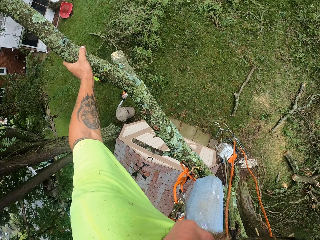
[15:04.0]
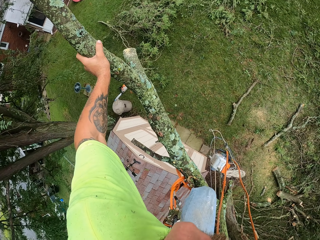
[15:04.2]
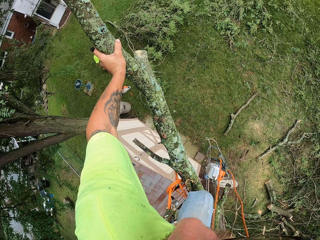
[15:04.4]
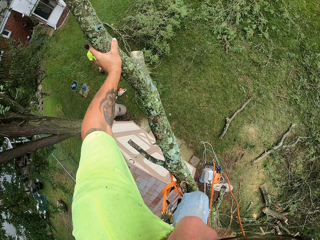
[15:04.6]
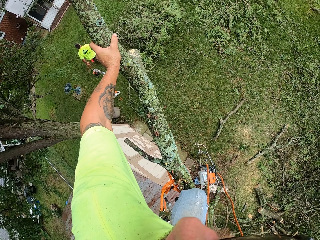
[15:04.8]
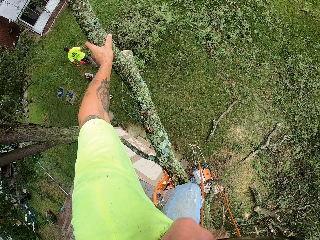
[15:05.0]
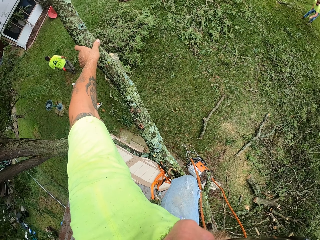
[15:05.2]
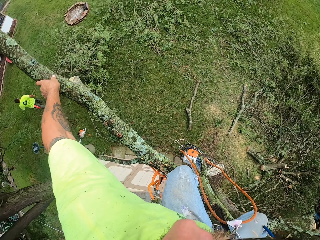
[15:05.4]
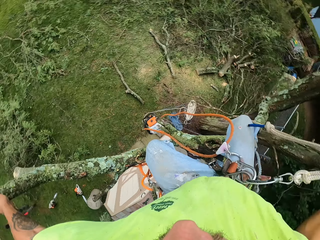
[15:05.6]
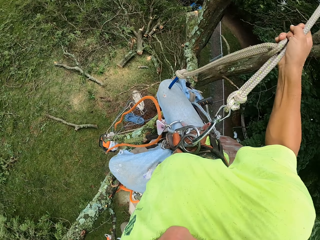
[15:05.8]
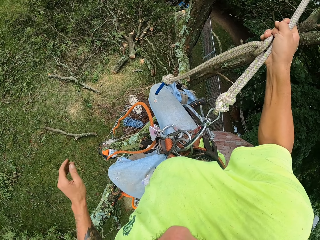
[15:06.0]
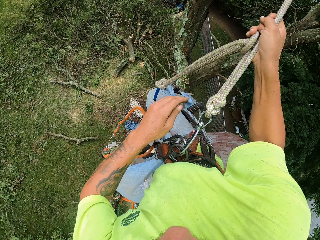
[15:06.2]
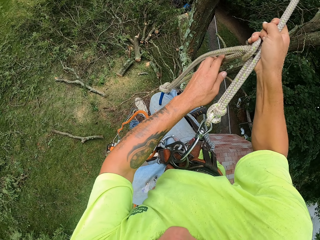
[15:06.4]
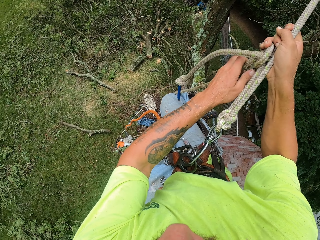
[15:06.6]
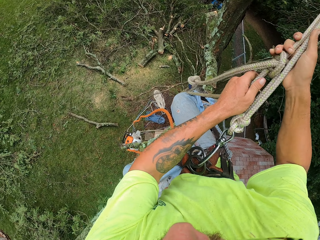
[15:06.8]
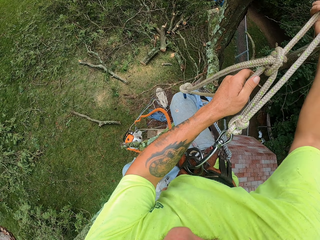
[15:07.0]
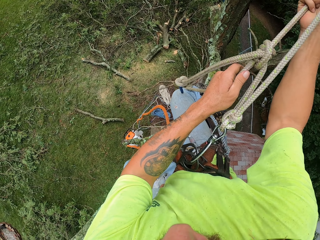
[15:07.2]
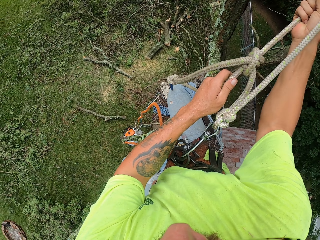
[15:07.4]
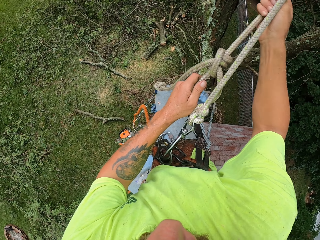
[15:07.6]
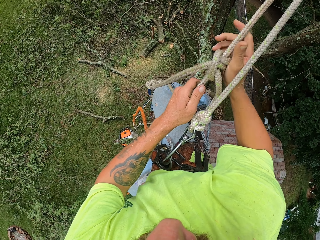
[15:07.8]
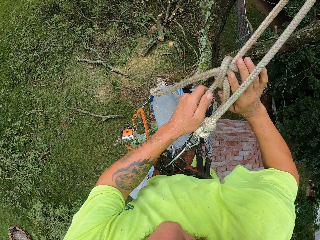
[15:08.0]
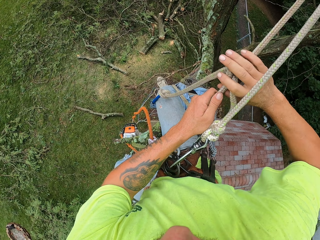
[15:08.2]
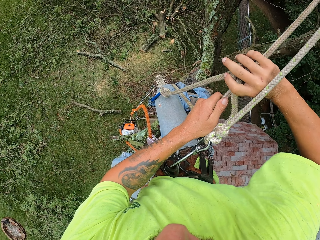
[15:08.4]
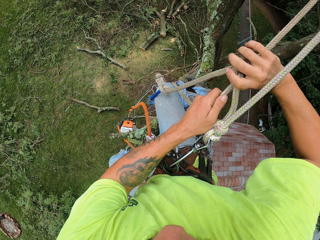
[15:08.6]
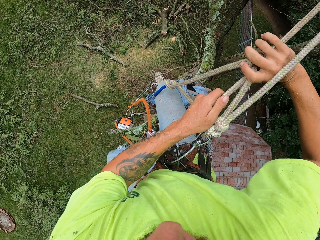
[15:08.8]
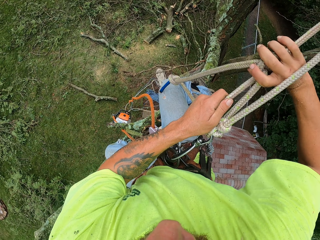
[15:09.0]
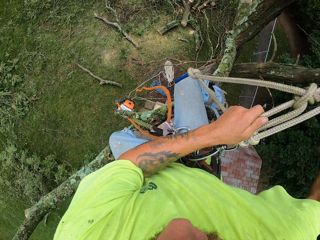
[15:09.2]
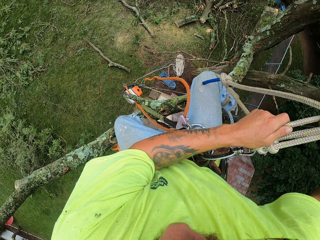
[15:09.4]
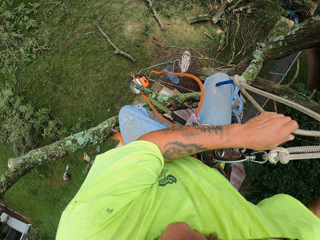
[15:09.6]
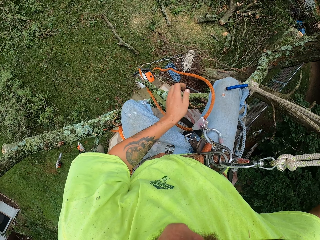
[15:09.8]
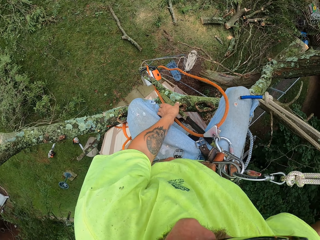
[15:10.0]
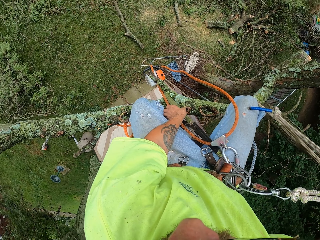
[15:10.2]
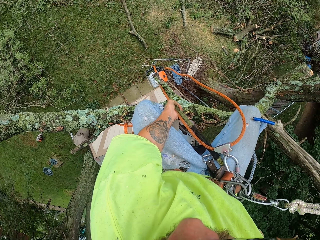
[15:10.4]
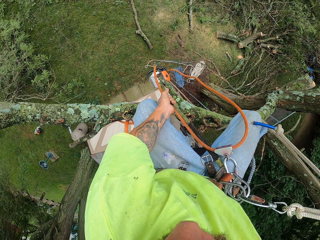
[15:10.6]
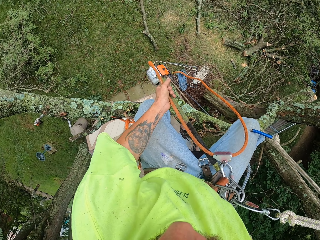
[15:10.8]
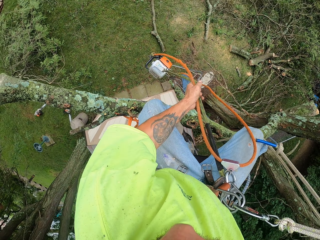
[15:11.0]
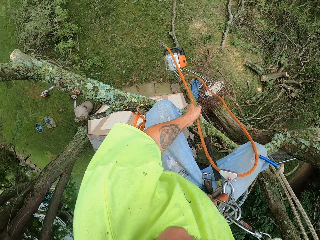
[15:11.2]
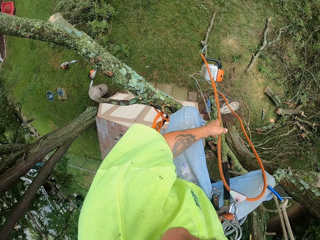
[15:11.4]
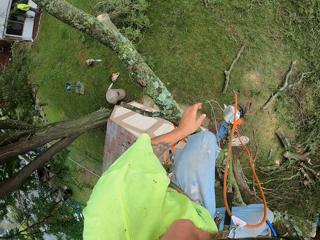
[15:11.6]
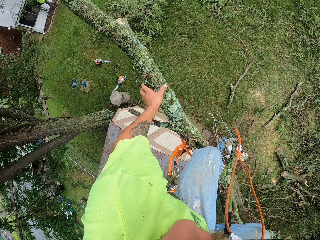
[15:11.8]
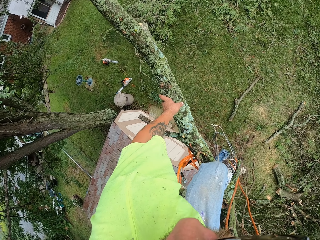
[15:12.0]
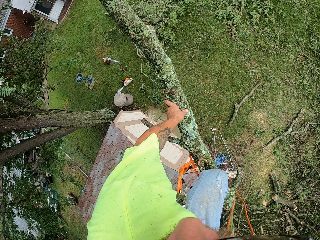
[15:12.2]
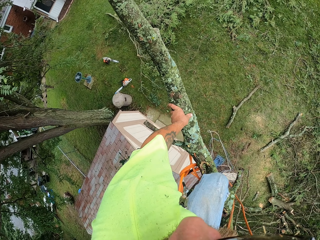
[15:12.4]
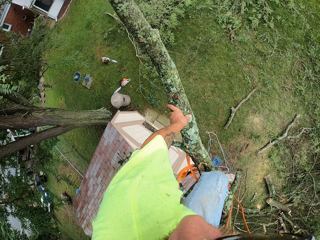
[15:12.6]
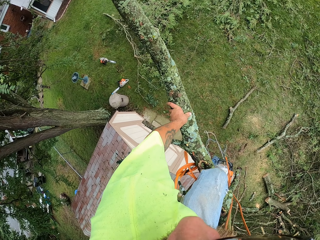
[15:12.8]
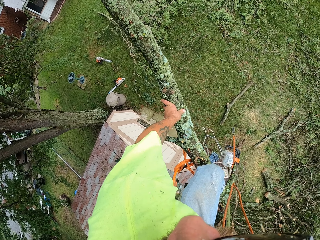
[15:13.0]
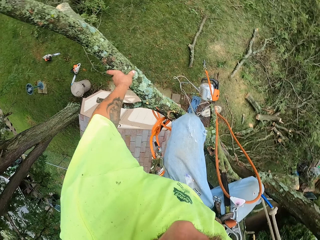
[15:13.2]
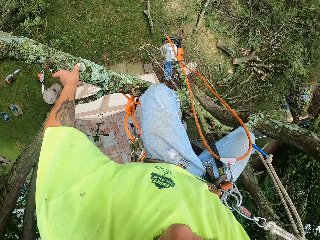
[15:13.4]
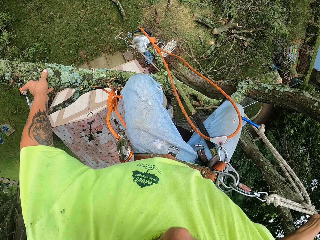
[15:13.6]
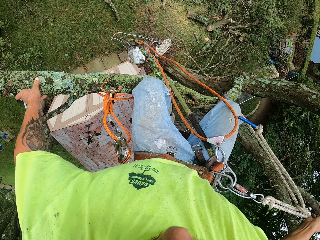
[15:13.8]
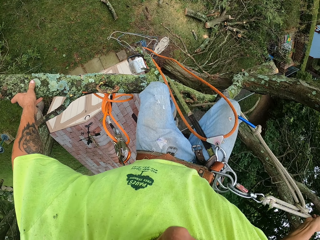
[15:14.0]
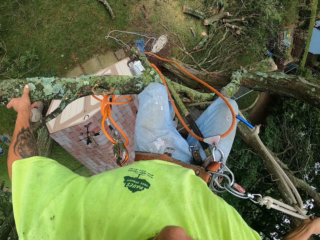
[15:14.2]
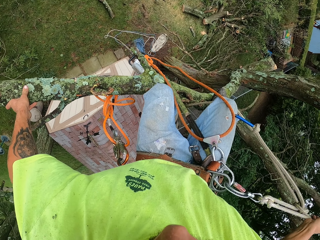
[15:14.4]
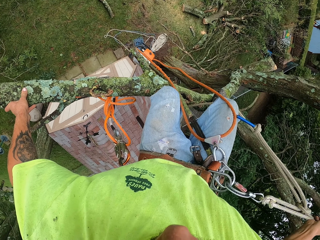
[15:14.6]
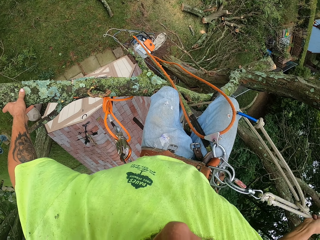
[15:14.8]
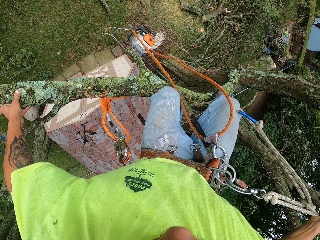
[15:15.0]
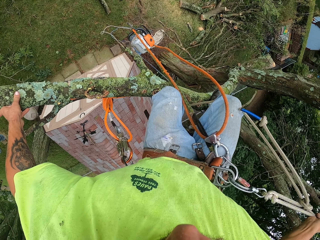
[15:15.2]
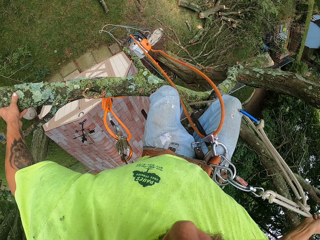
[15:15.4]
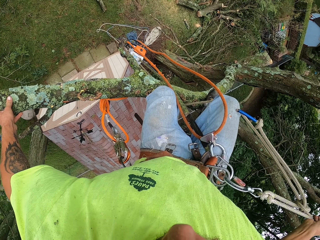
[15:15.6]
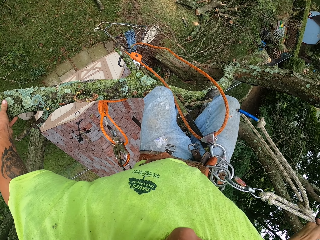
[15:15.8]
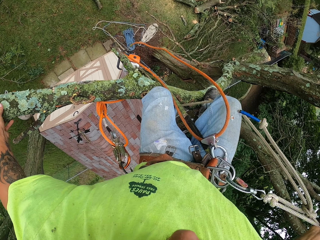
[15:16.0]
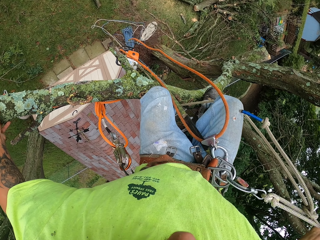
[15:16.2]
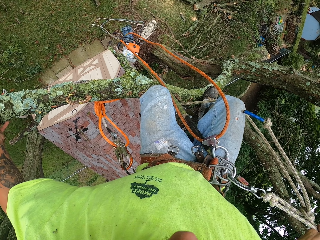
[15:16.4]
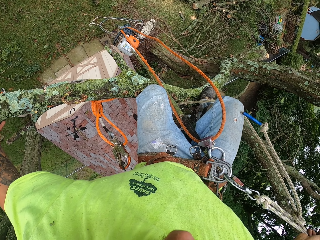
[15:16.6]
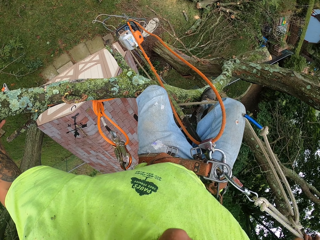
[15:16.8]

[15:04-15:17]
The camera wearer holds the rope with both hands. He adjusts the climbing rope with his hands. He pulls the ropes with his left hand. He picks up the other rope with his left hand. He holds the tree with his left hand. He moves down the tree with his left hand.

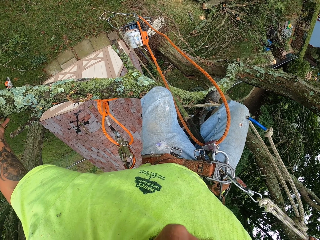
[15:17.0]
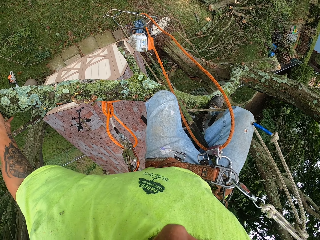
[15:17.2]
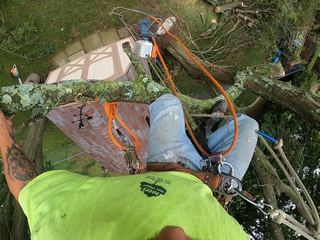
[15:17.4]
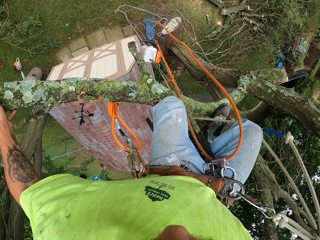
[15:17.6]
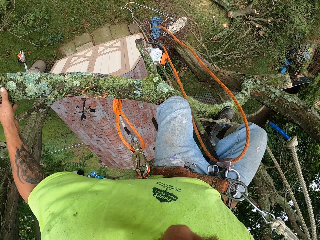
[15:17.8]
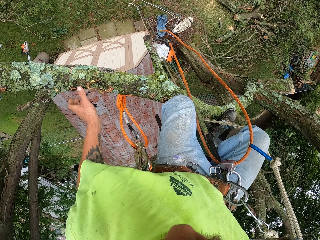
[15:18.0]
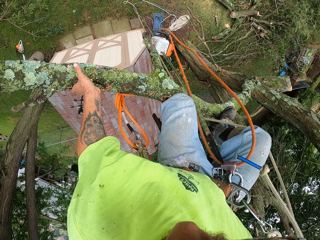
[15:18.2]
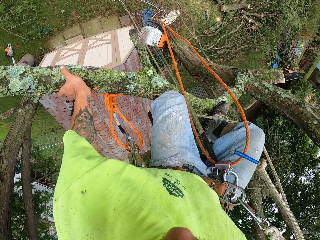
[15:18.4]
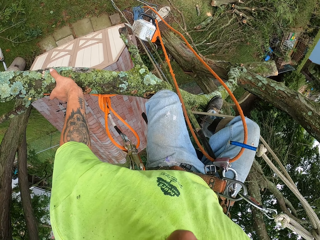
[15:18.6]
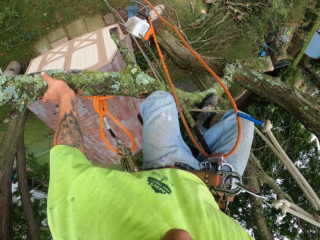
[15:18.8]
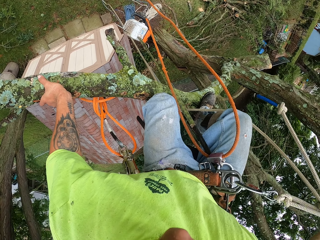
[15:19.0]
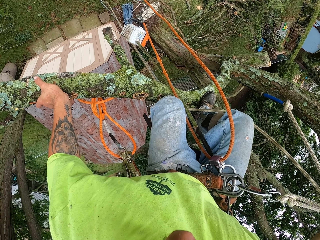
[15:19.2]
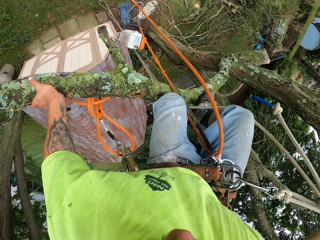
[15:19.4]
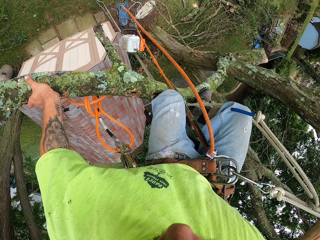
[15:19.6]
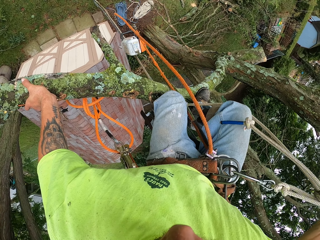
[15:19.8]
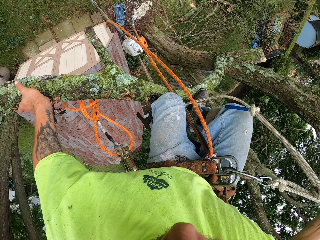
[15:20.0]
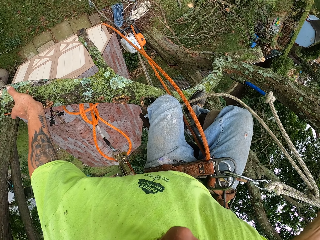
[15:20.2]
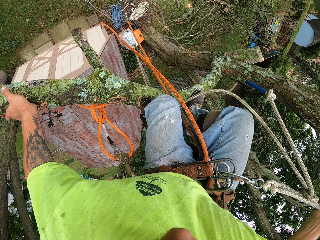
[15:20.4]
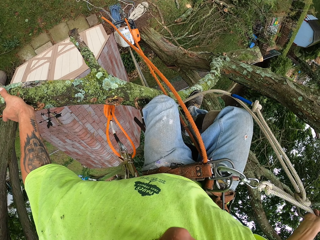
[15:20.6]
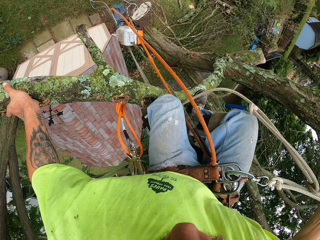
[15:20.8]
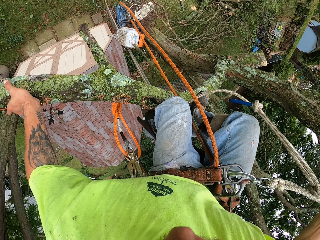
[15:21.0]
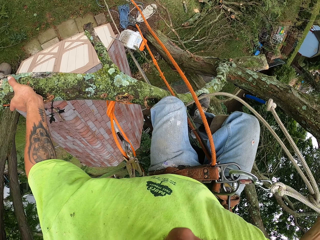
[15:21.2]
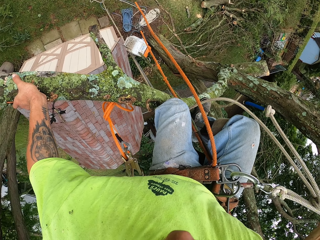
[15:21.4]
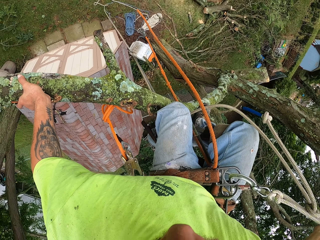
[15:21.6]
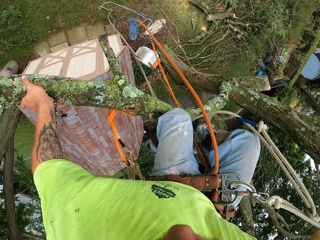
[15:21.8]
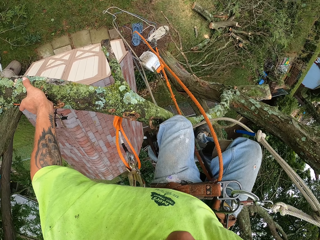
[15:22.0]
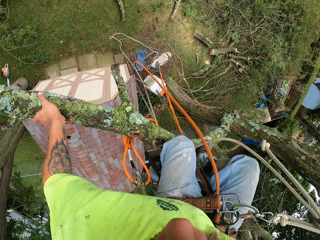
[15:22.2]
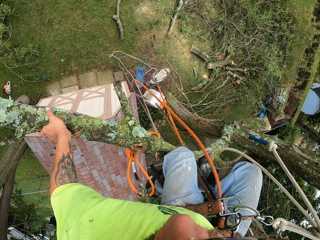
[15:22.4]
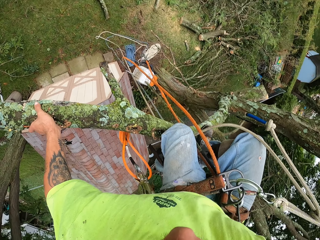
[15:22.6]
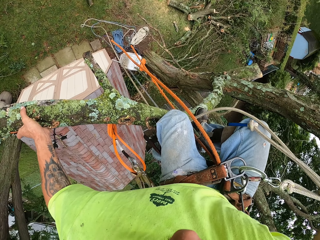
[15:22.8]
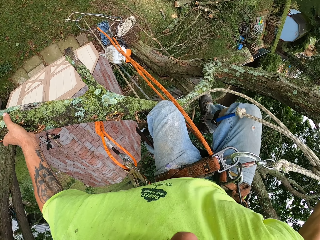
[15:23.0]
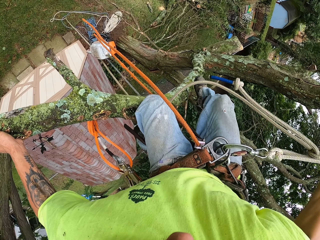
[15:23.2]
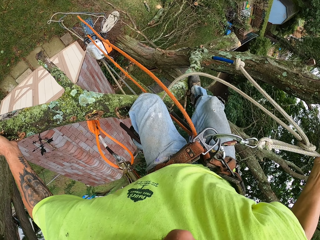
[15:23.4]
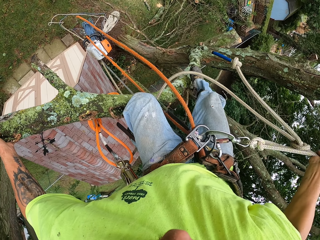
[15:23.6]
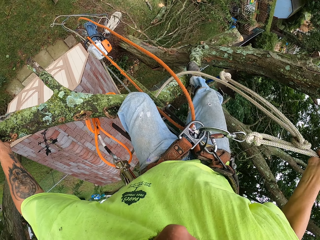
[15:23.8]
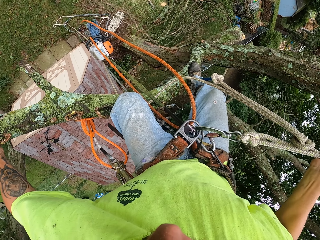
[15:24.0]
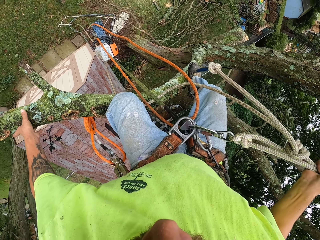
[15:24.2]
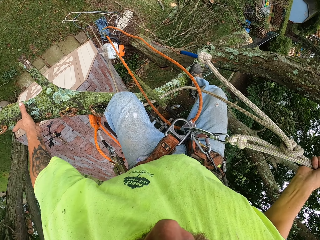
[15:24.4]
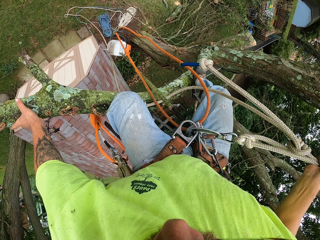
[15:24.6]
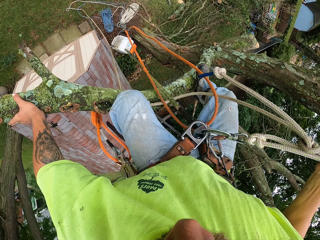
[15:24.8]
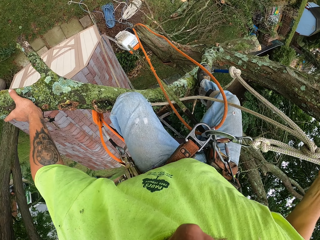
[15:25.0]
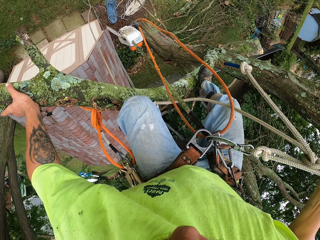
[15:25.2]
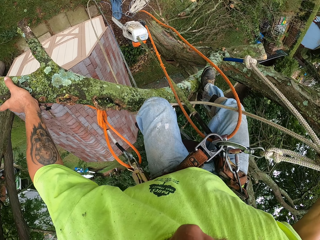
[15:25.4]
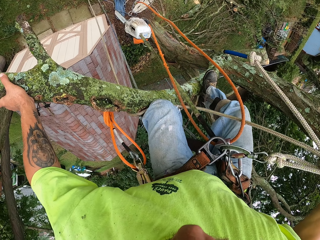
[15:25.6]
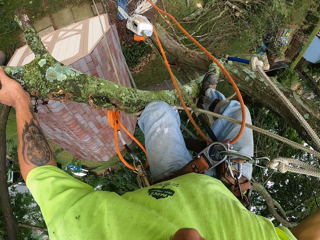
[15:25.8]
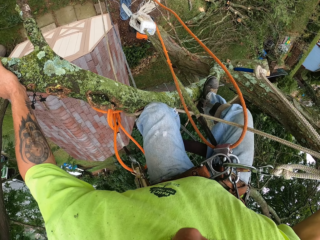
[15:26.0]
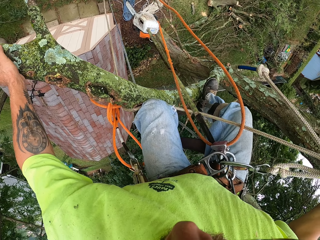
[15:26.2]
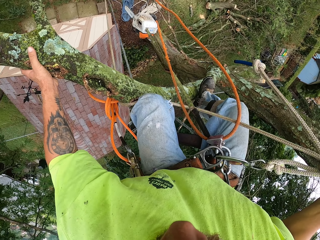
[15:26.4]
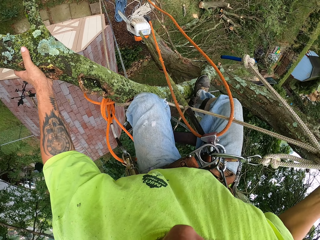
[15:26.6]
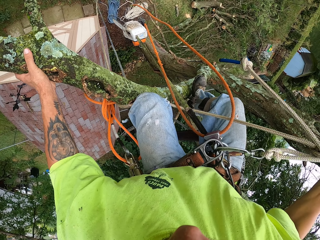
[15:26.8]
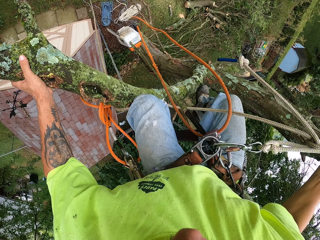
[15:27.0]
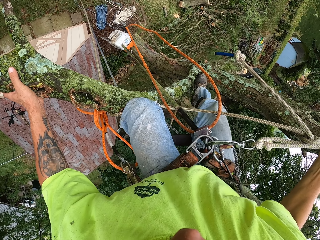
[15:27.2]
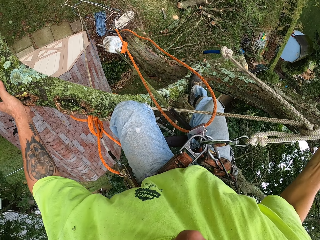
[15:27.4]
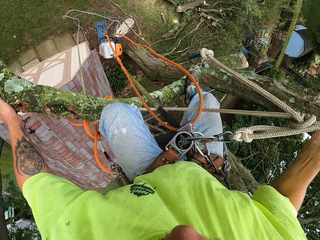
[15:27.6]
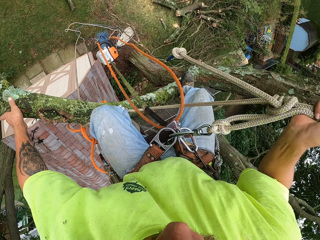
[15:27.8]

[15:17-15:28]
The camera wearer moves around the stem.
